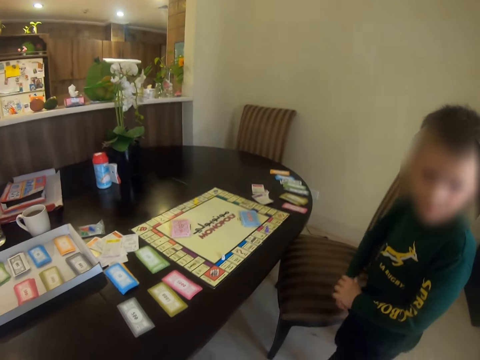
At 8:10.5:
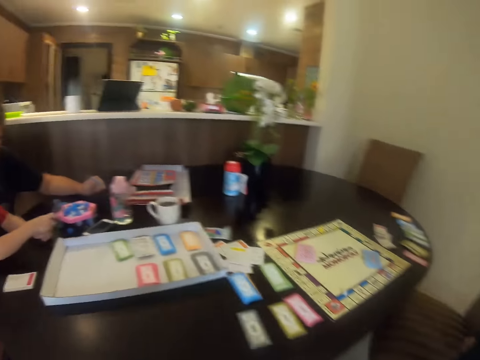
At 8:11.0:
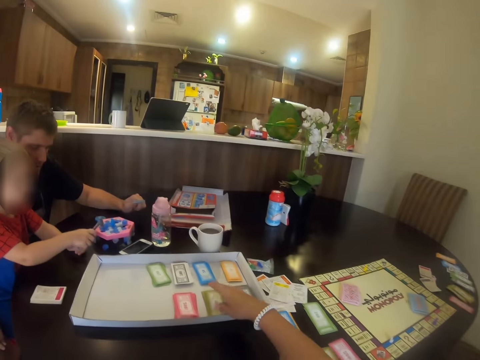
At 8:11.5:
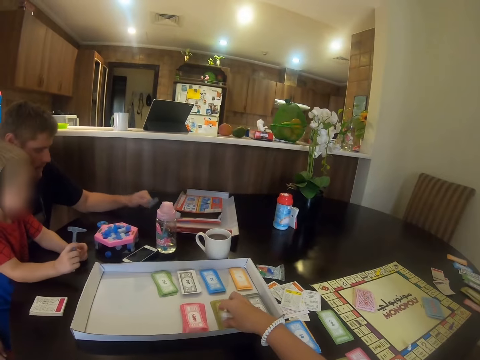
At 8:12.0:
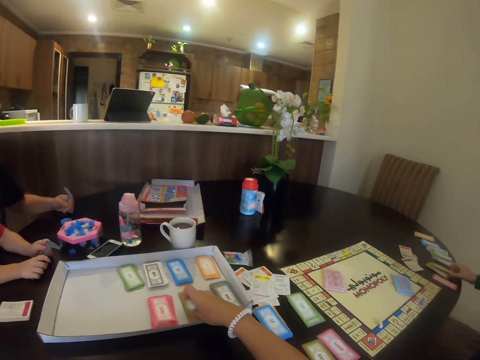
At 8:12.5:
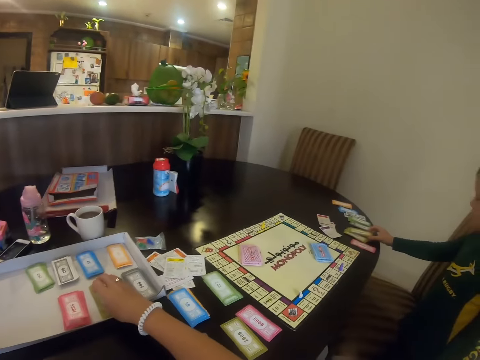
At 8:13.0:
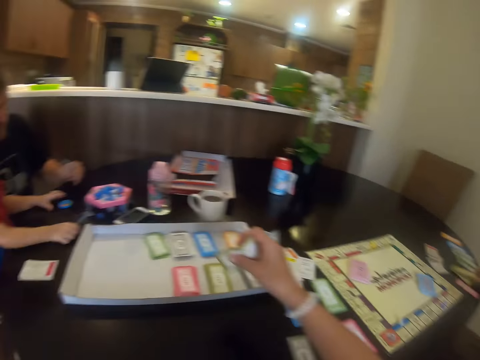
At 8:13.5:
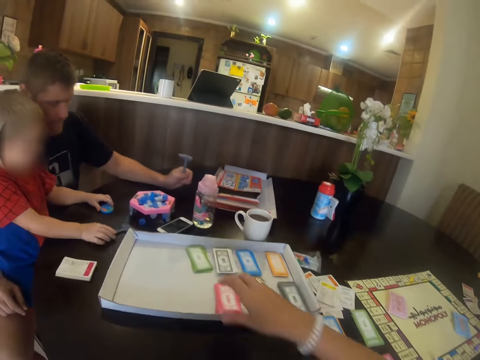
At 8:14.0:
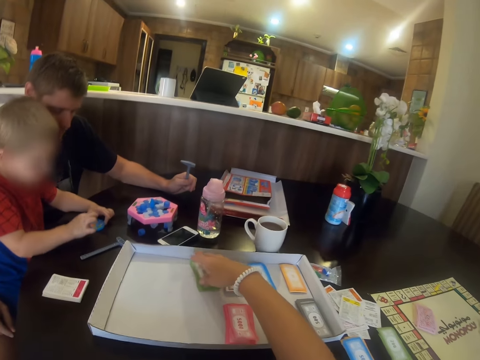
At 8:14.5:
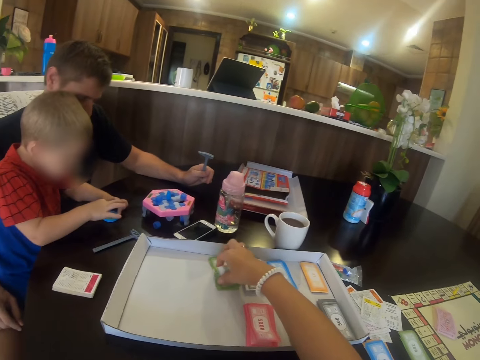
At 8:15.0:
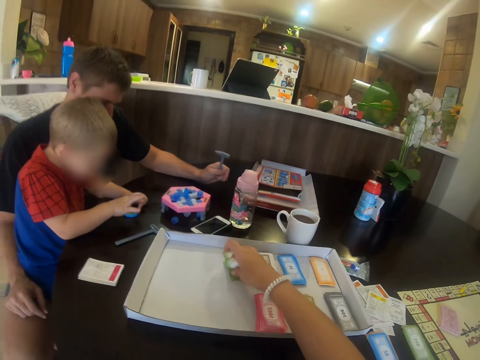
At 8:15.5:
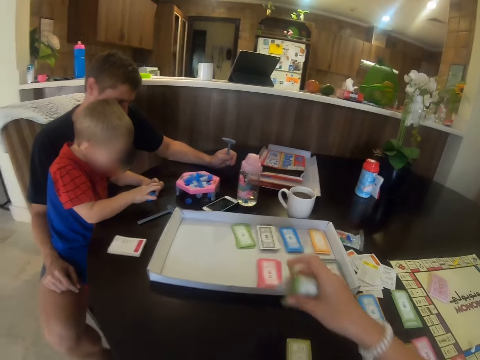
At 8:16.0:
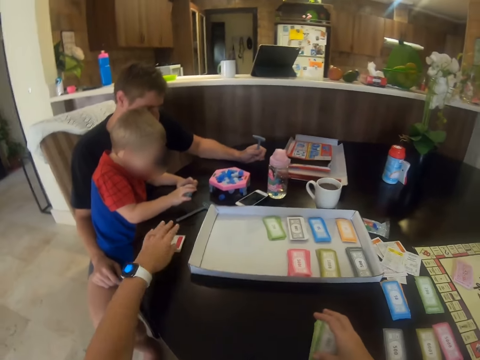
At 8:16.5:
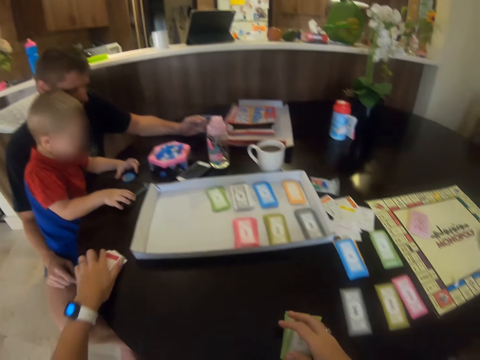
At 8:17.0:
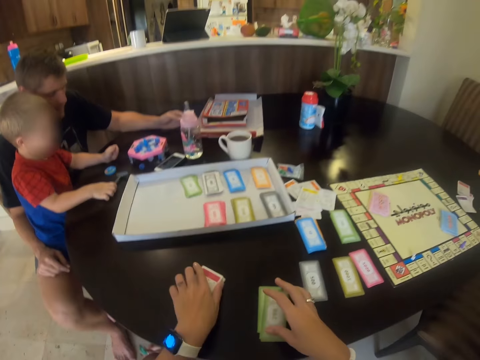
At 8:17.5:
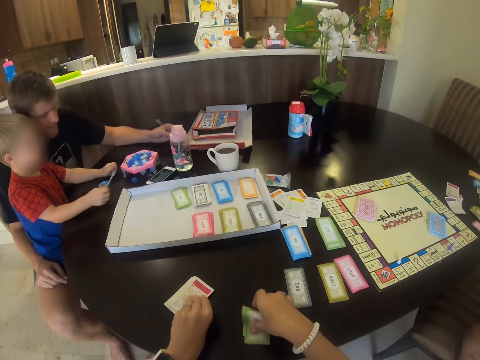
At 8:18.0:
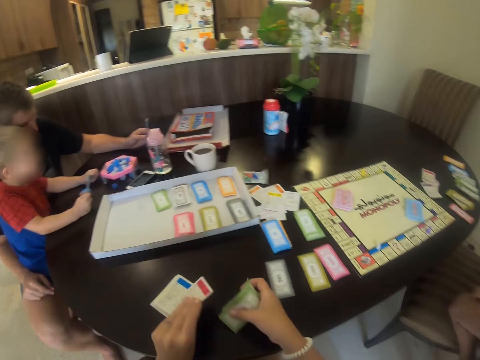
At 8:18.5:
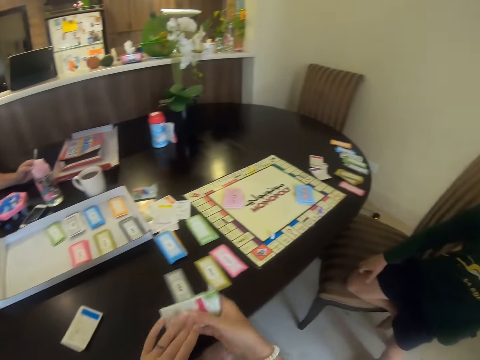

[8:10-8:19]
The camera wearer picks the cards.

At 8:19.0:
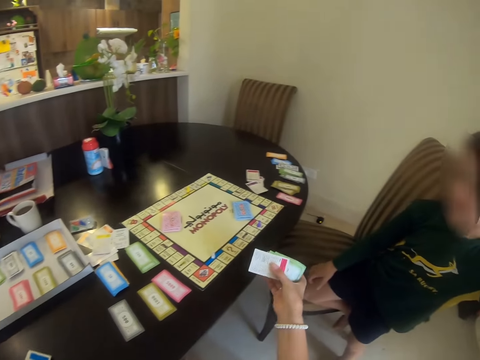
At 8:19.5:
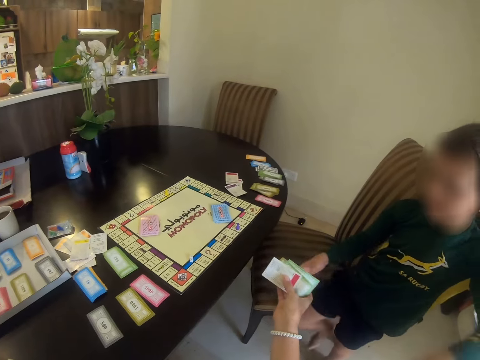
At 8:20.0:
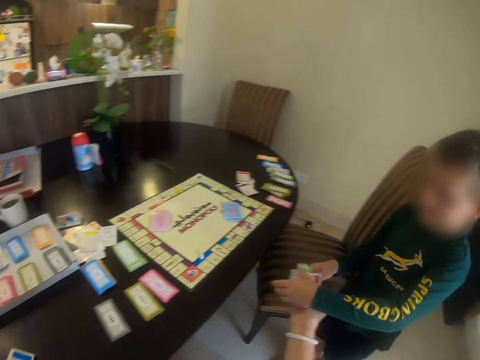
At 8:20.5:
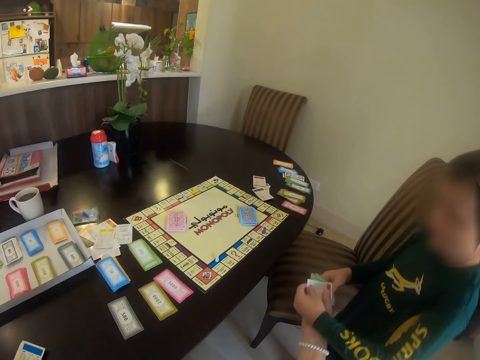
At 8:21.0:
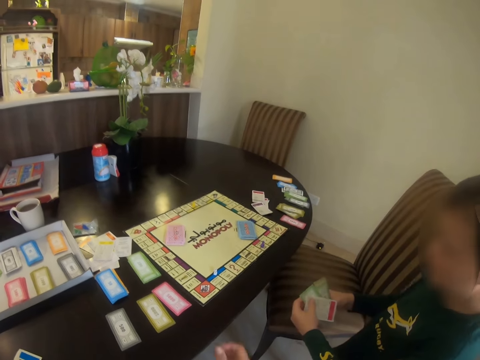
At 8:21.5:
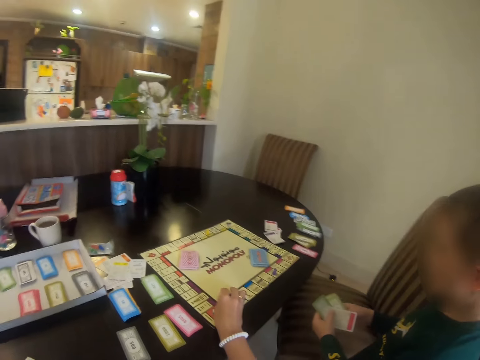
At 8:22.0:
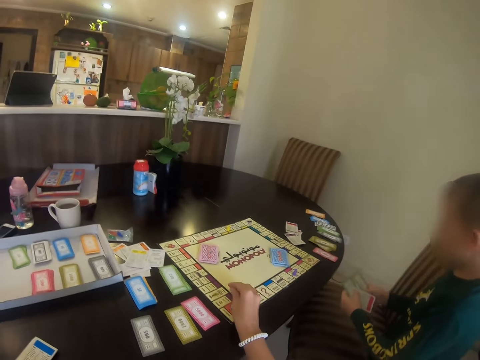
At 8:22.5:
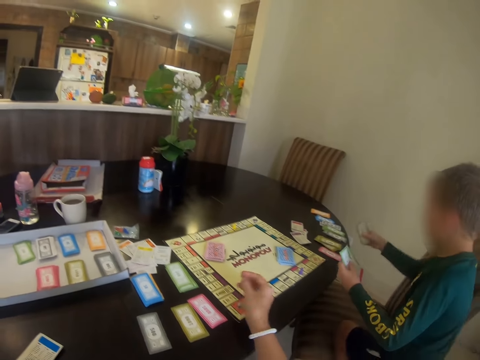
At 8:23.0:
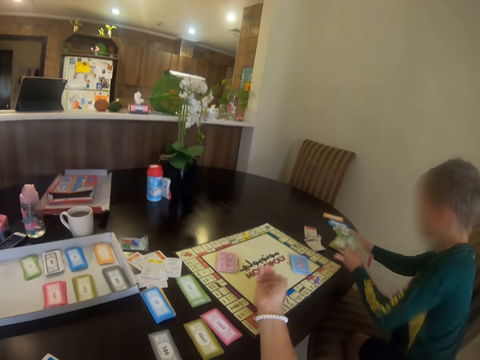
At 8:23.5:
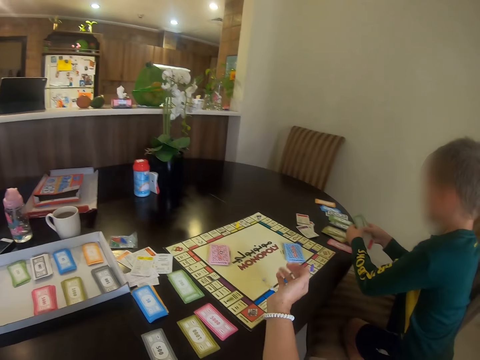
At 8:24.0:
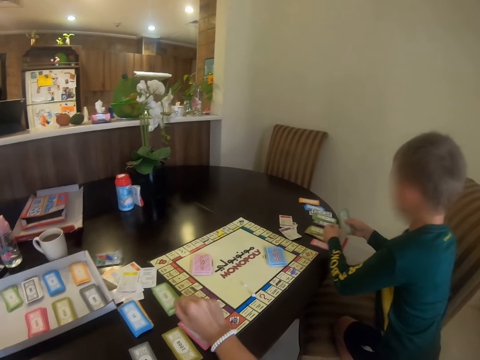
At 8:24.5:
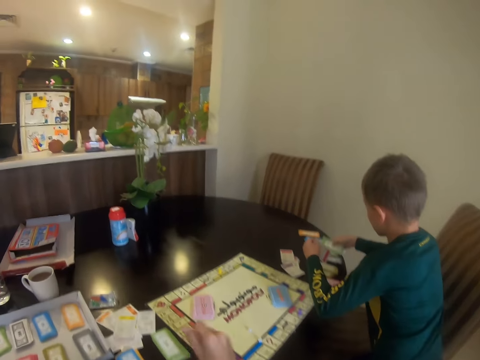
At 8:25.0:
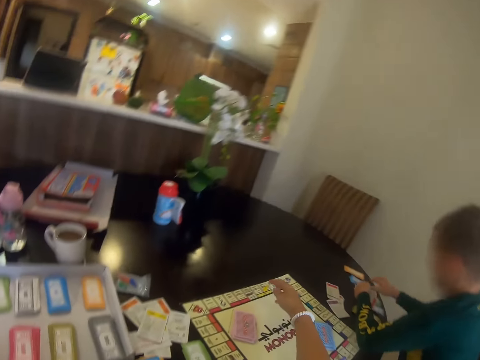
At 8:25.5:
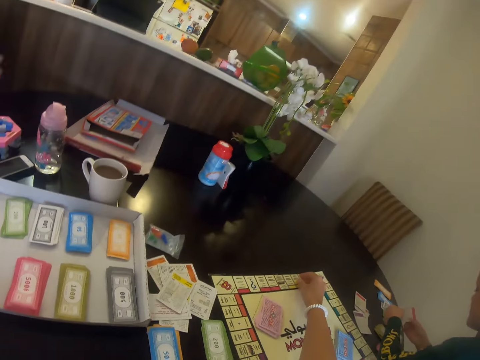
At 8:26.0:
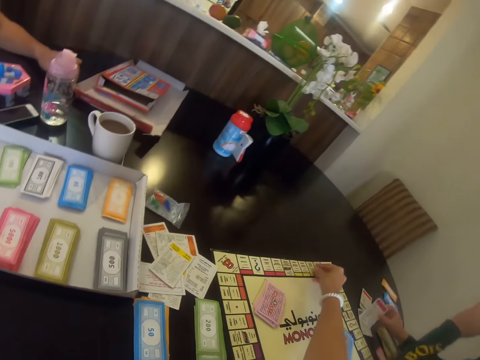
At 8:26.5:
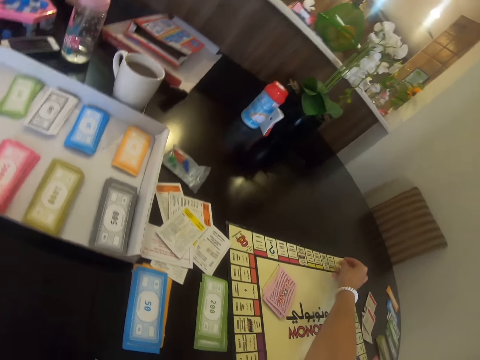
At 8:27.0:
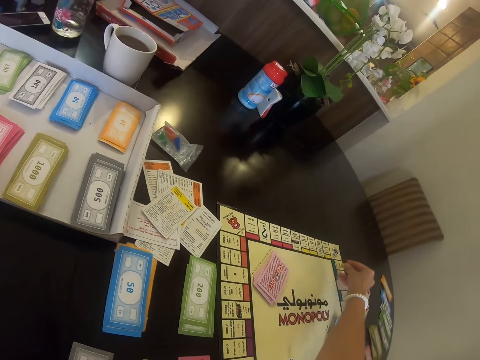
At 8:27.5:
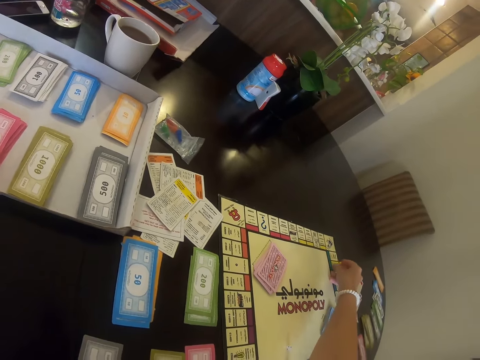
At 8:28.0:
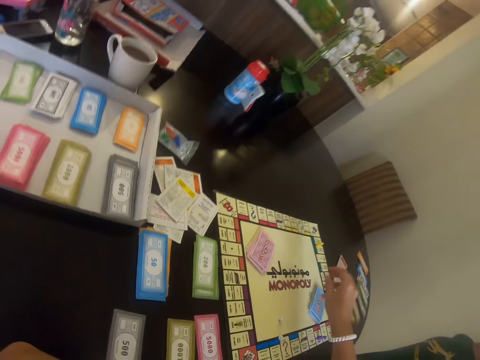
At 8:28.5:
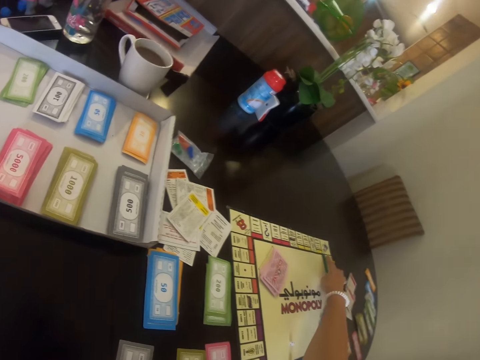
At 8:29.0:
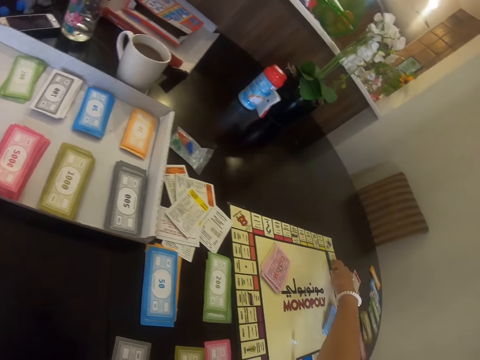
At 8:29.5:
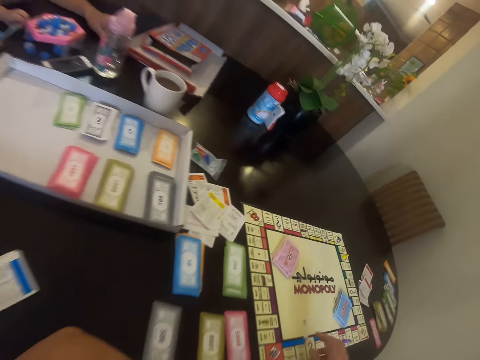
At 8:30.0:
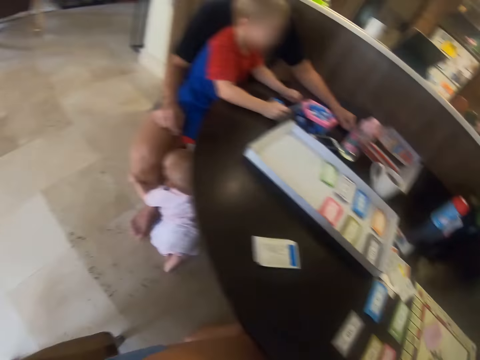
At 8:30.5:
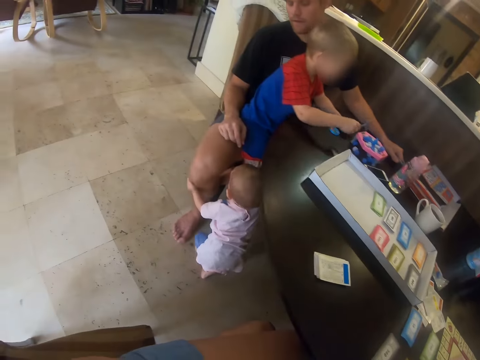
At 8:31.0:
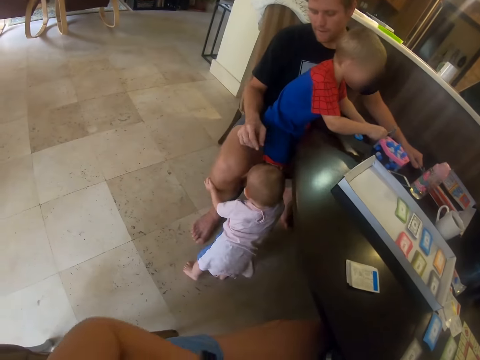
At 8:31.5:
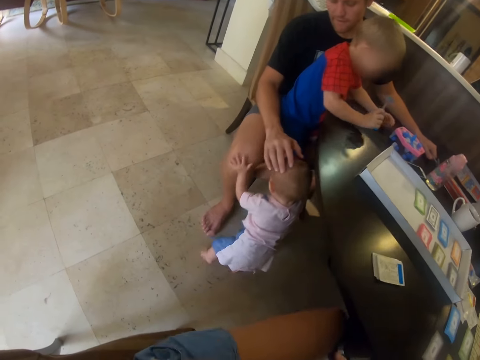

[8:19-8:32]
The camera wearer hands the cards to another person. They pick the meeples and move the meeples in the board.

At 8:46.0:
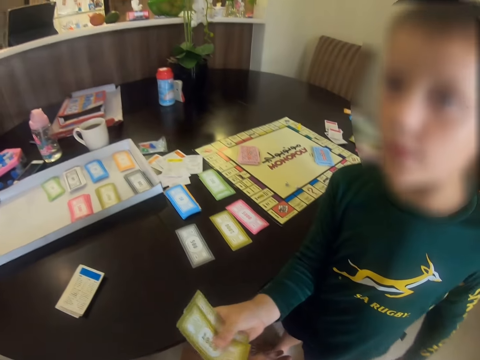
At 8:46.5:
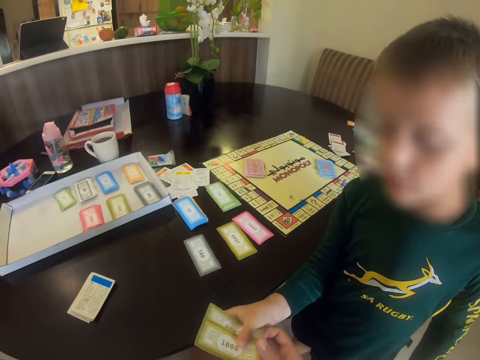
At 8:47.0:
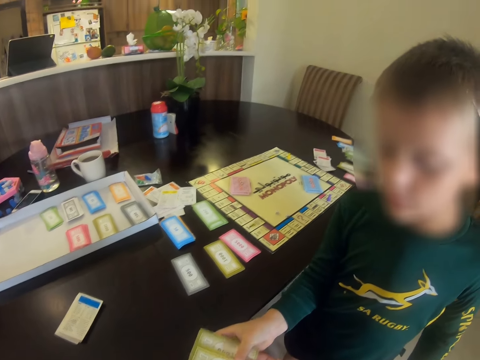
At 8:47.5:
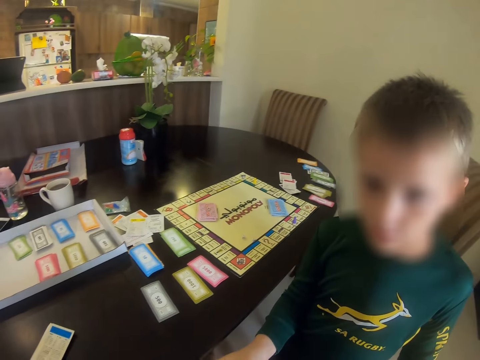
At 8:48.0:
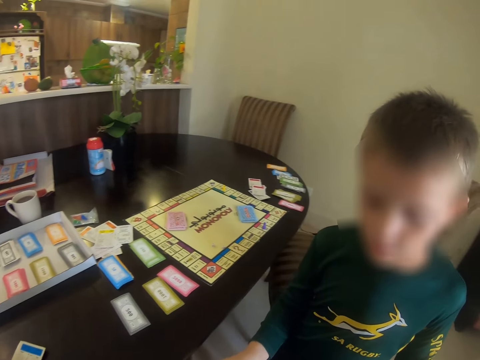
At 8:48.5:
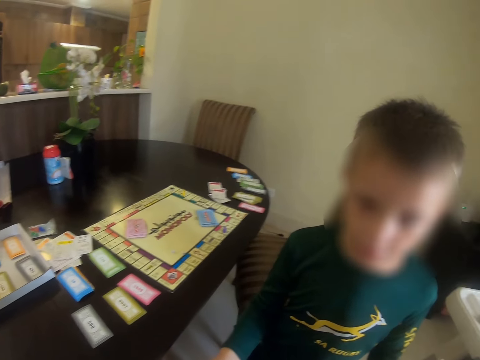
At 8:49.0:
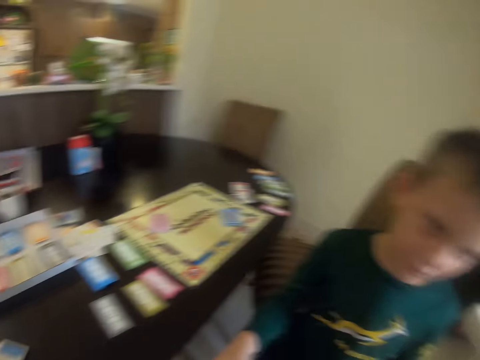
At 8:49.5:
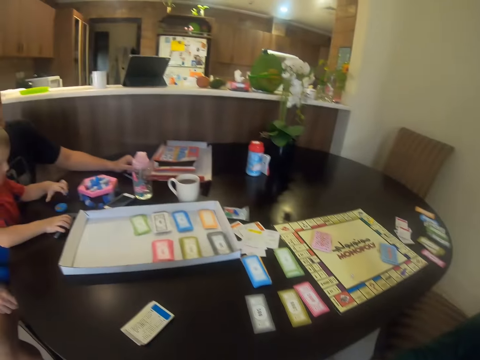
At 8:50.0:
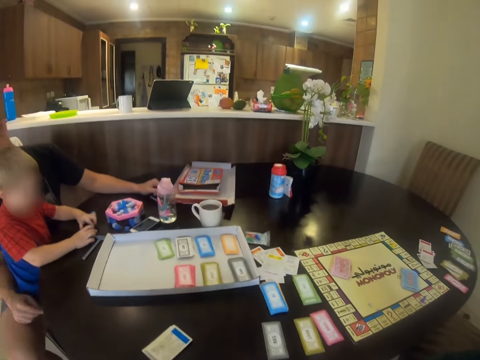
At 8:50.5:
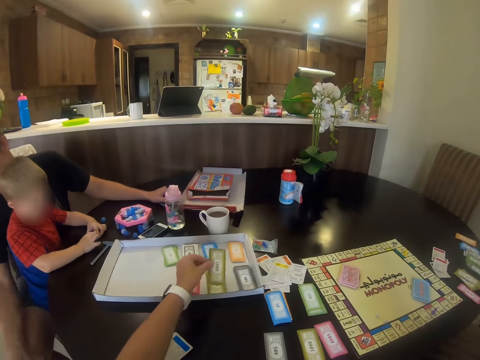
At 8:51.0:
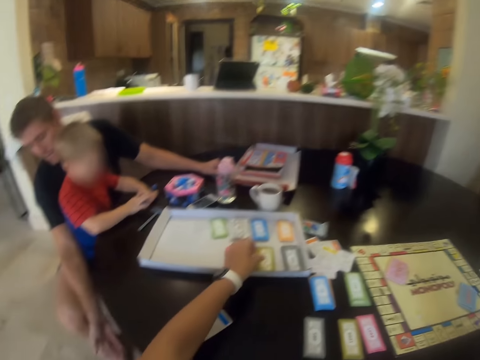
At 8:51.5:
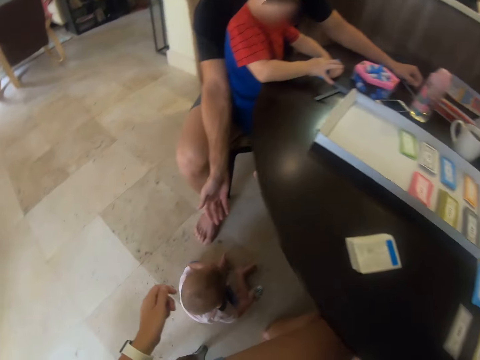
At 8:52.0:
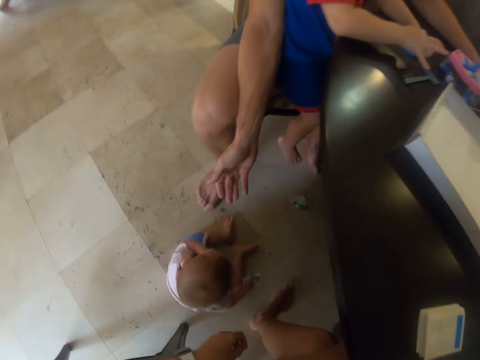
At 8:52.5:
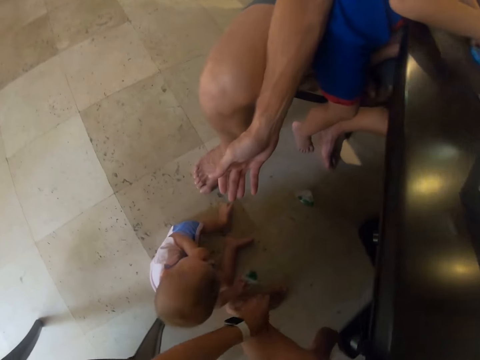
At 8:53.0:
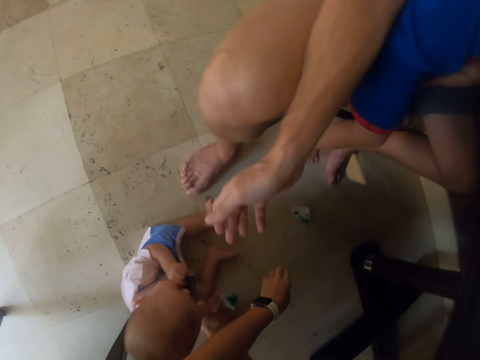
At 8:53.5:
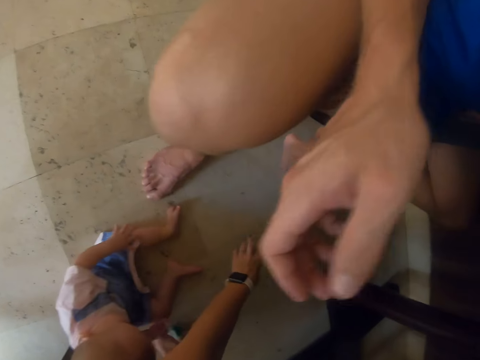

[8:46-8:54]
Another person hands the cards. The camera wearer places the card in the table.
